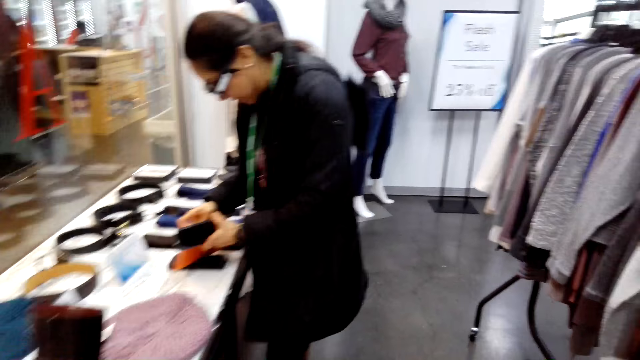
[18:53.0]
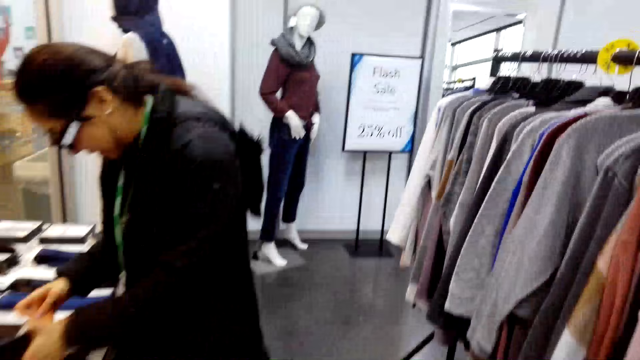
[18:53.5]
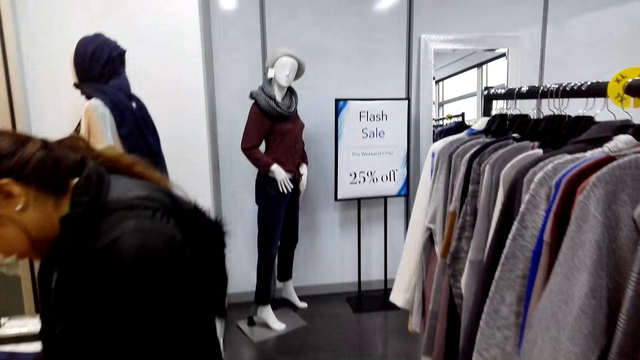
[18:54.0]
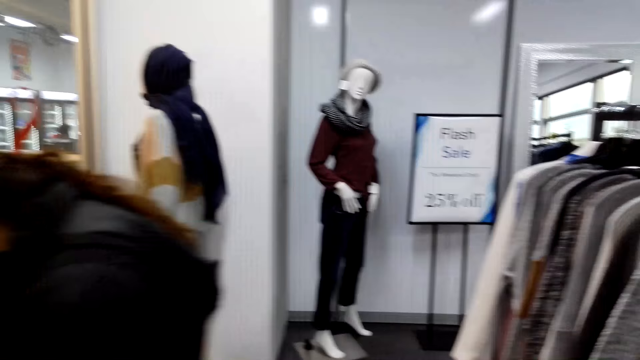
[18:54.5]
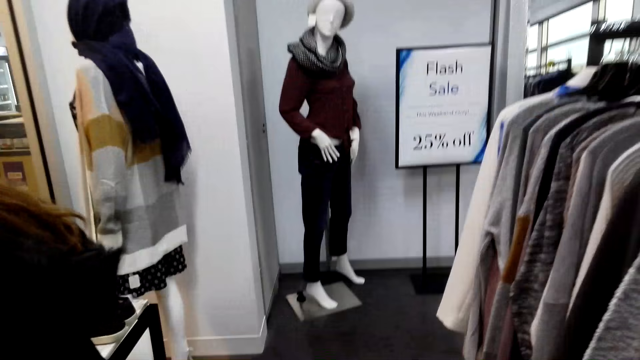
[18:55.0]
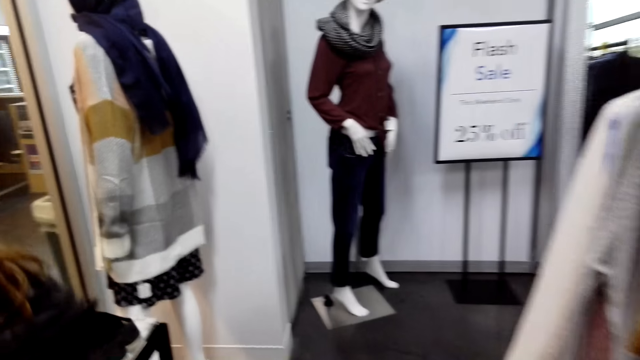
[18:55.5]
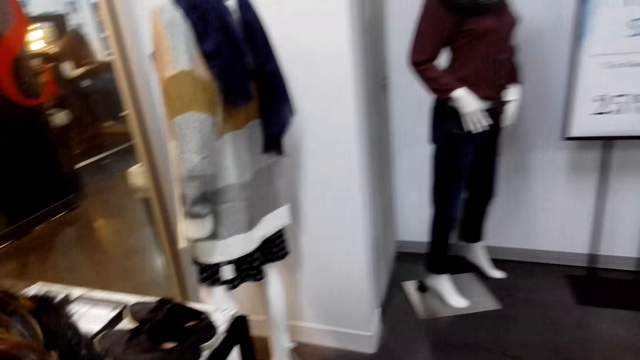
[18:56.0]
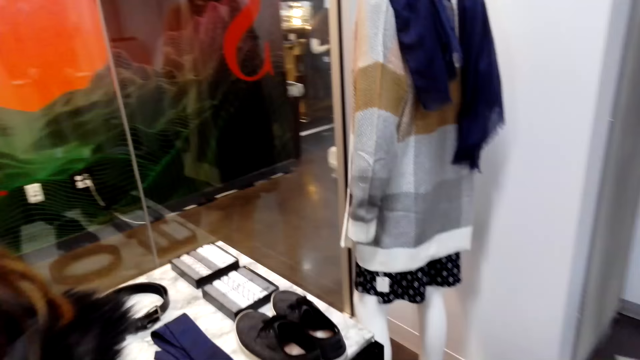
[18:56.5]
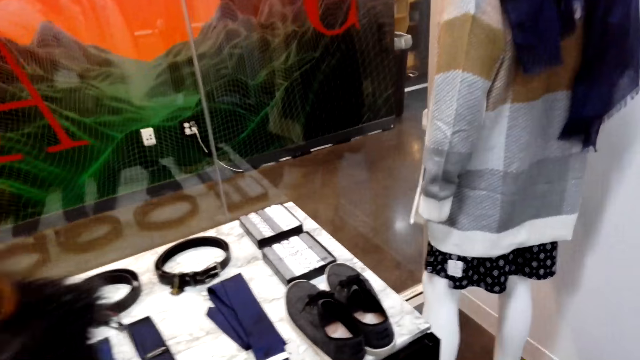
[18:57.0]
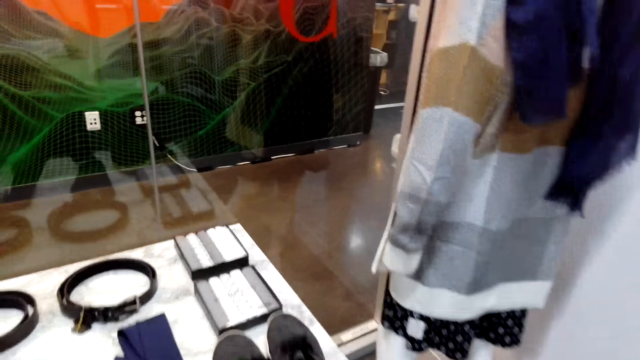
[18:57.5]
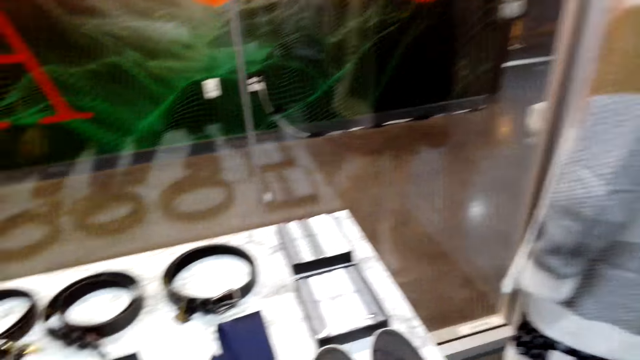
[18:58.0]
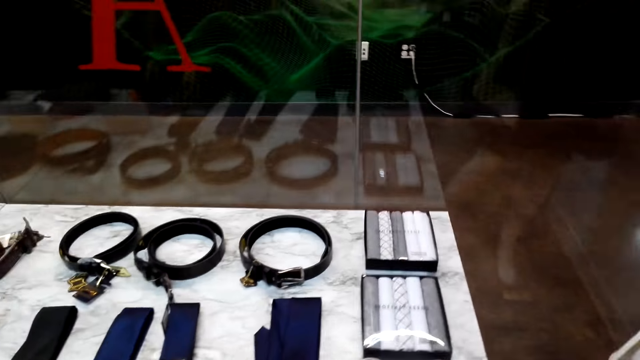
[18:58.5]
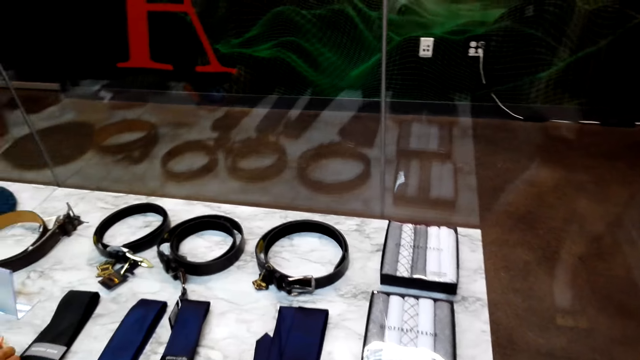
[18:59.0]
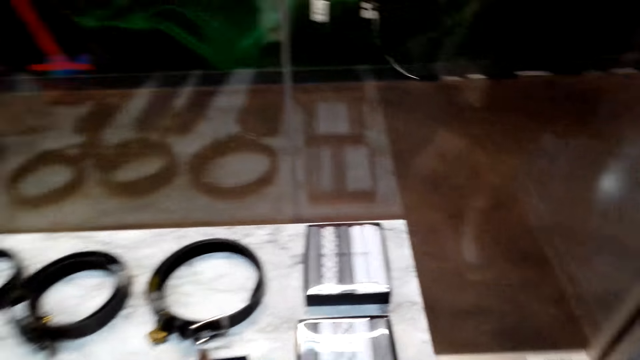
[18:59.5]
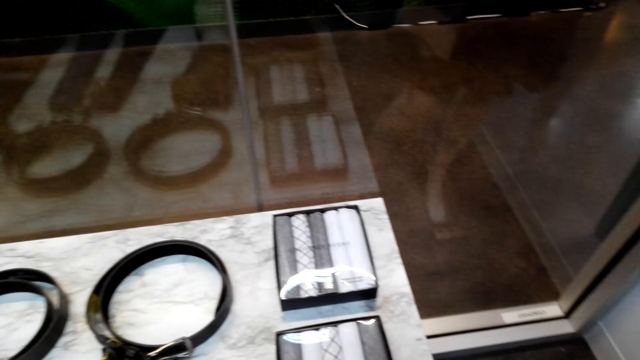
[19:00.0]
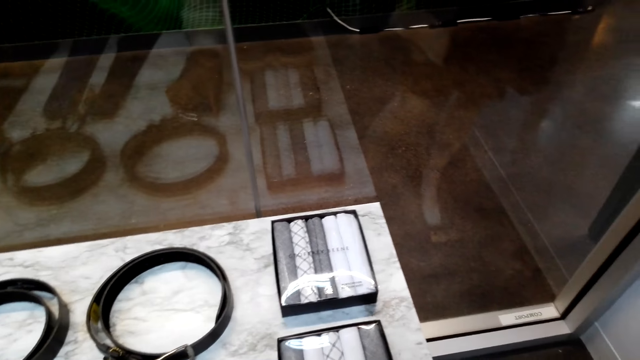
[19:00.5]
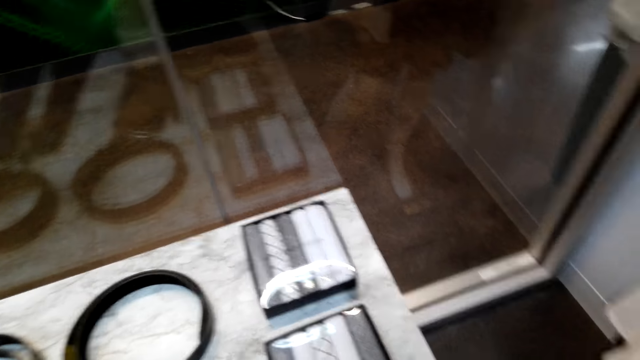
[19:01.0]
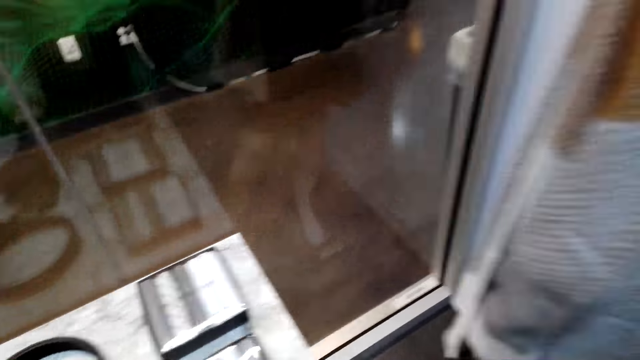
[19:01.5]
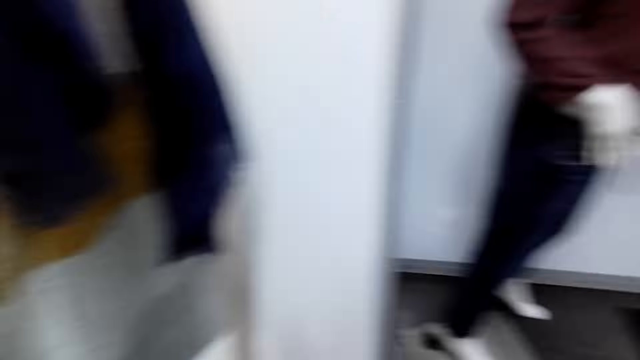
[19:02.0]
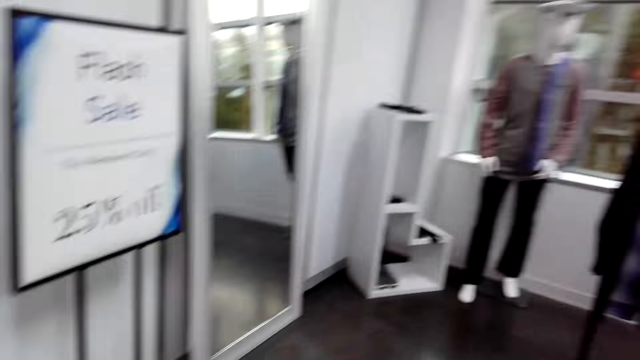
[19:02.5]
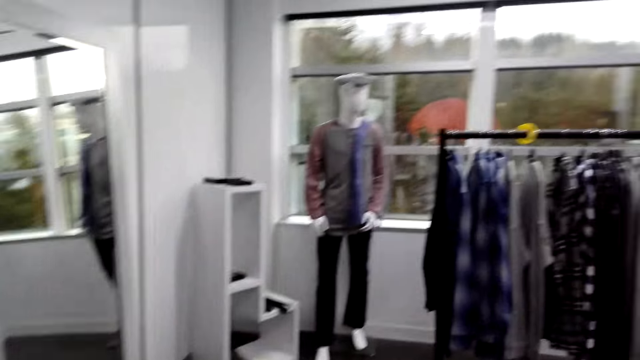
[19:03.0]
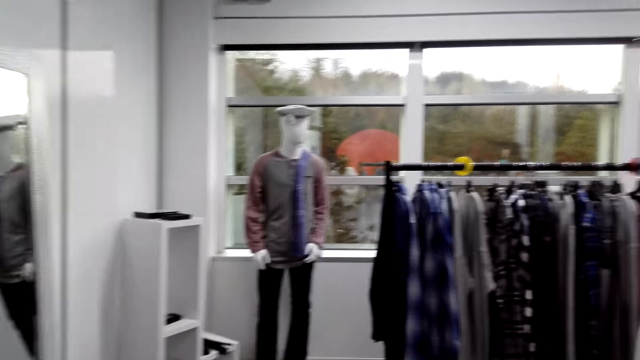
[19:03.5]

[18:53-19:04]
The camera wearer opens the wallet. They walk around. They look around.

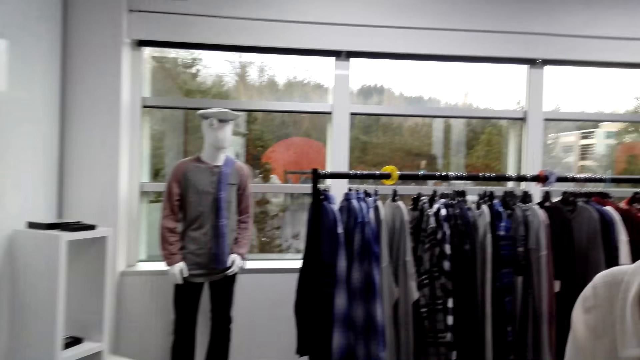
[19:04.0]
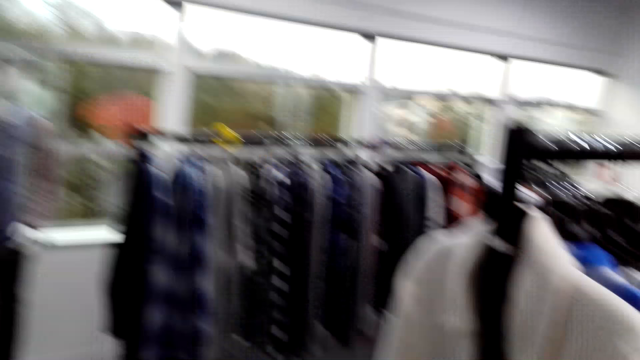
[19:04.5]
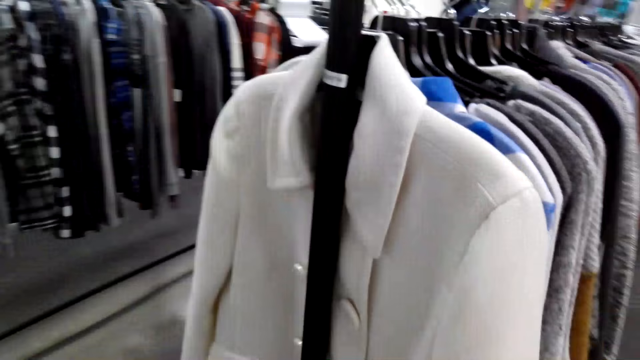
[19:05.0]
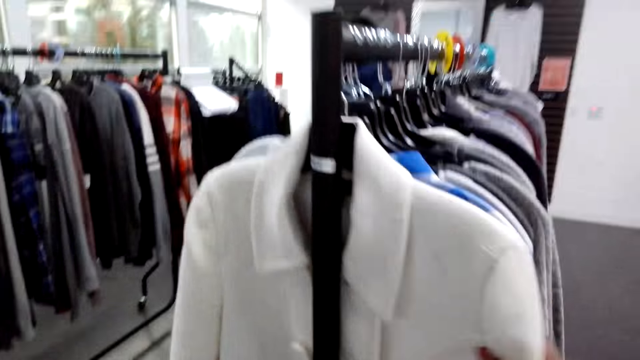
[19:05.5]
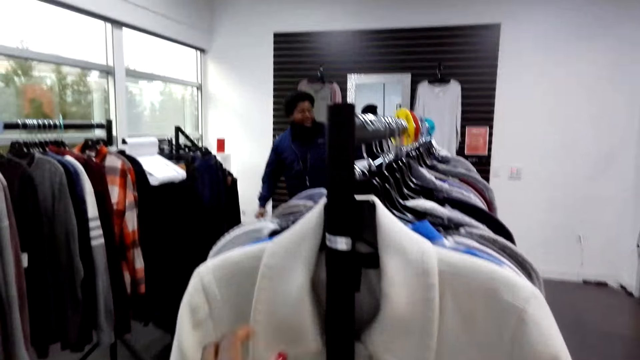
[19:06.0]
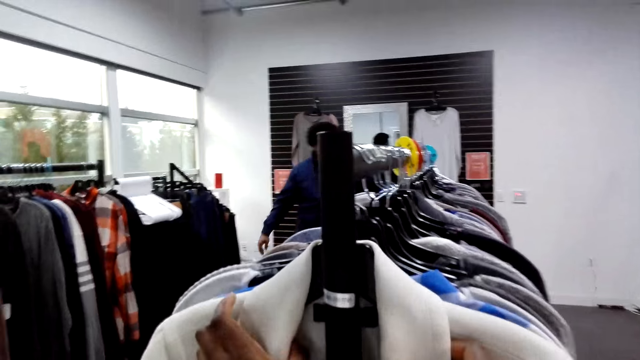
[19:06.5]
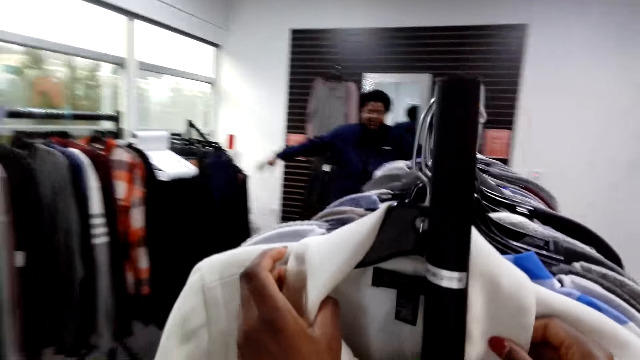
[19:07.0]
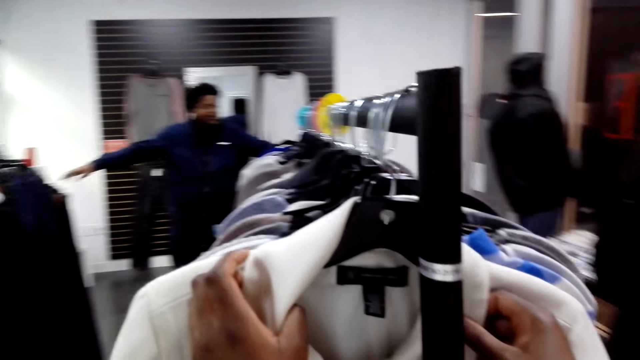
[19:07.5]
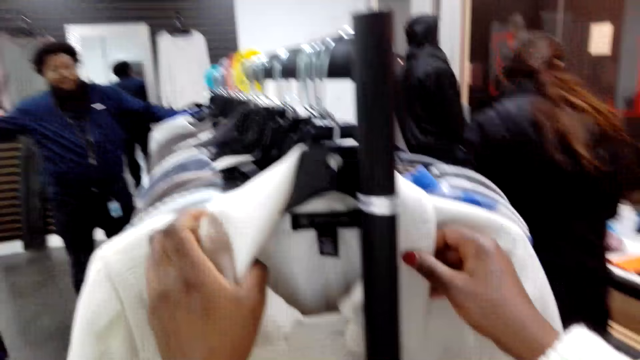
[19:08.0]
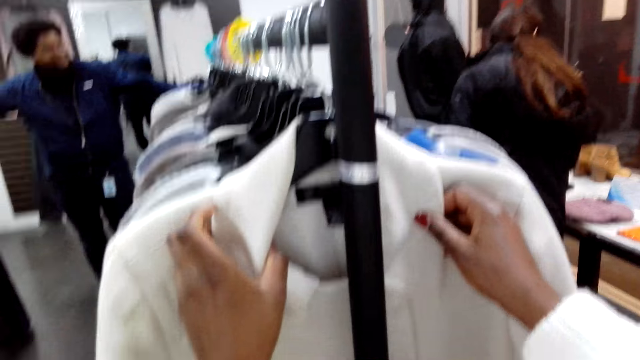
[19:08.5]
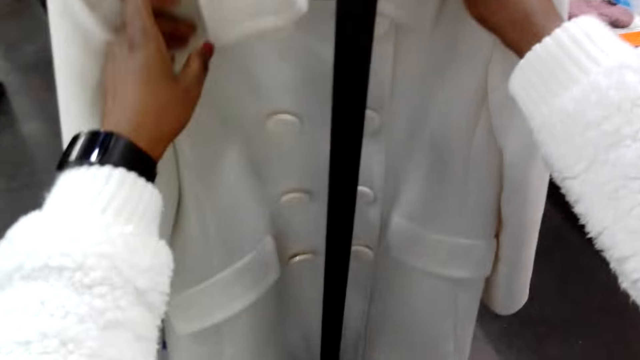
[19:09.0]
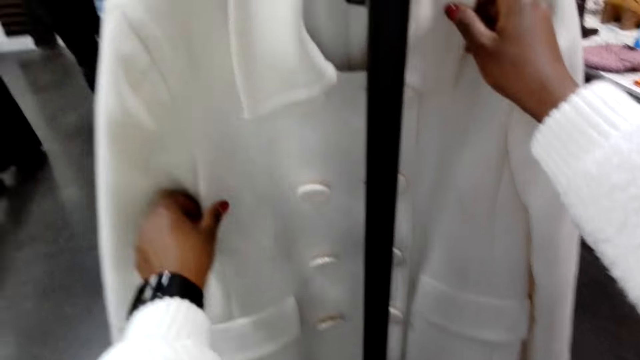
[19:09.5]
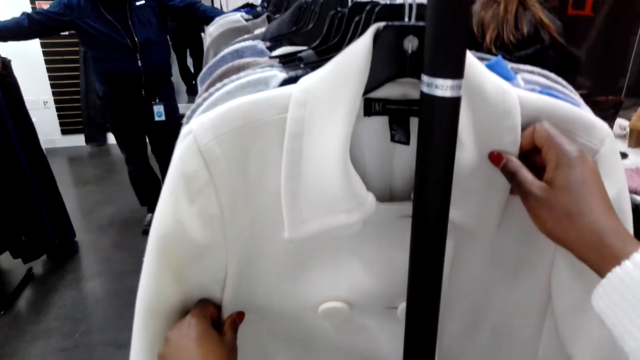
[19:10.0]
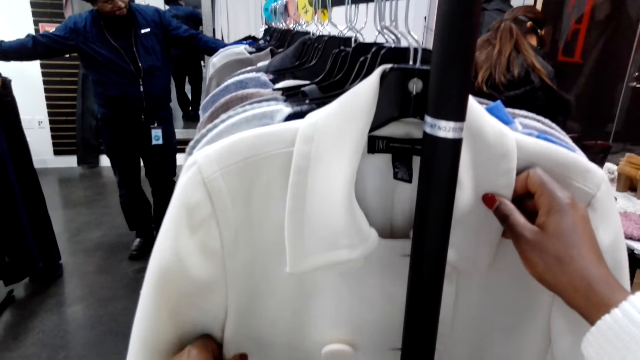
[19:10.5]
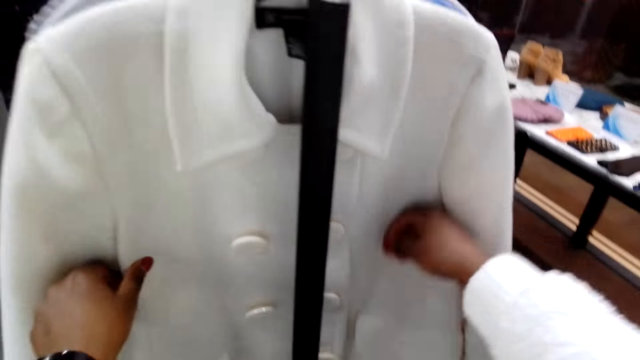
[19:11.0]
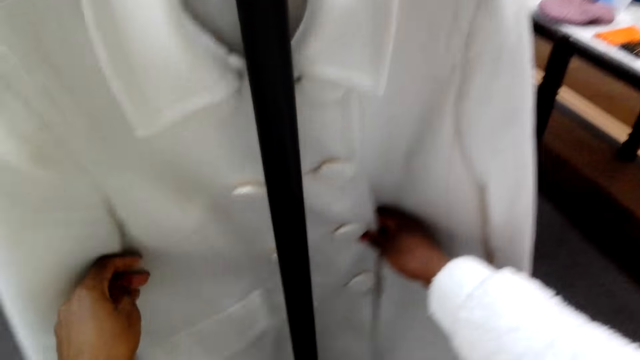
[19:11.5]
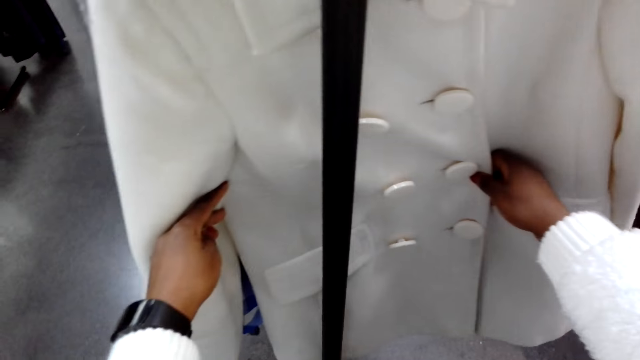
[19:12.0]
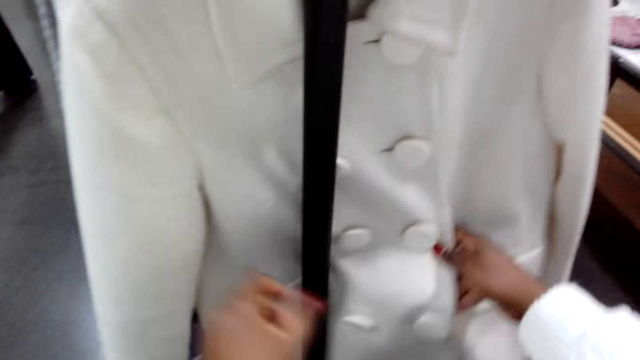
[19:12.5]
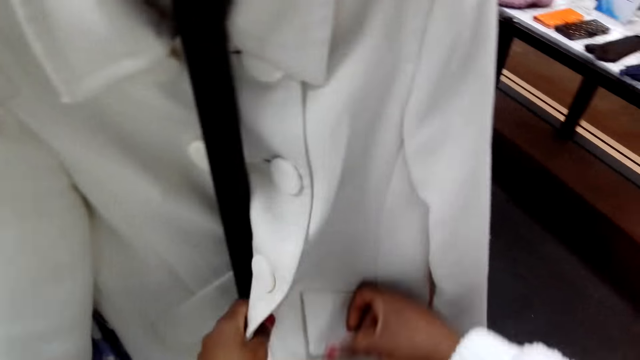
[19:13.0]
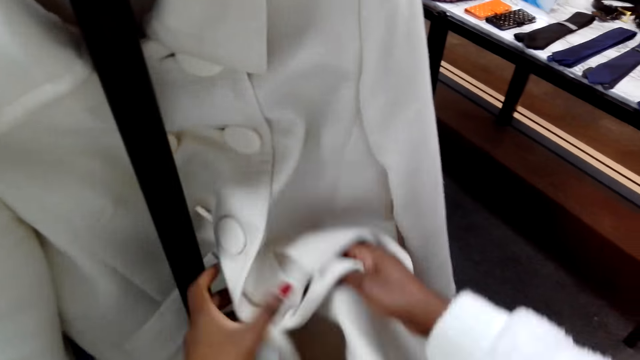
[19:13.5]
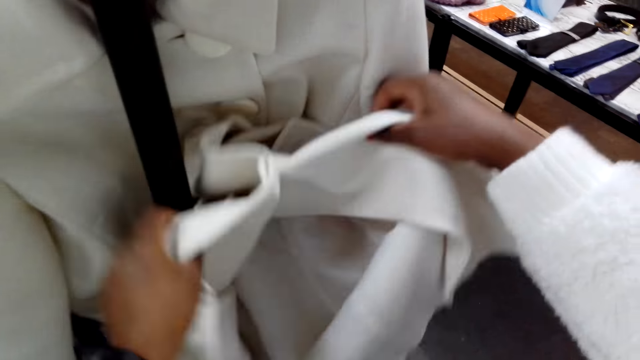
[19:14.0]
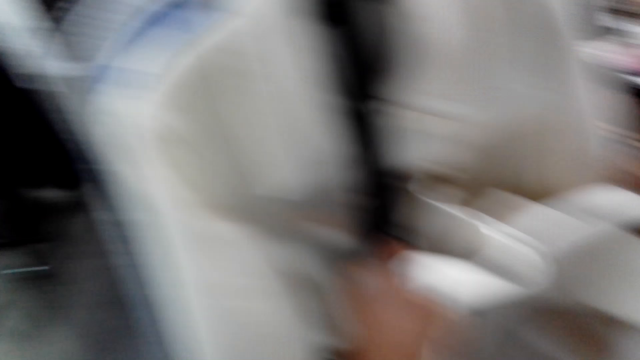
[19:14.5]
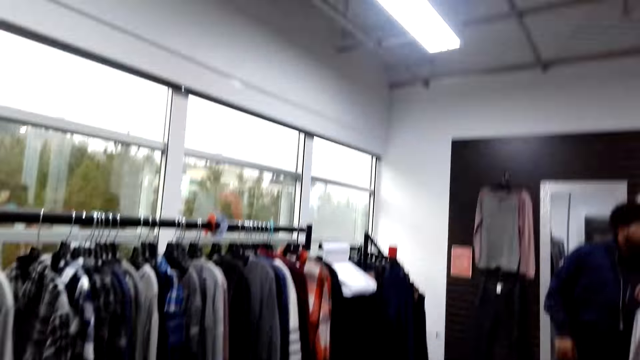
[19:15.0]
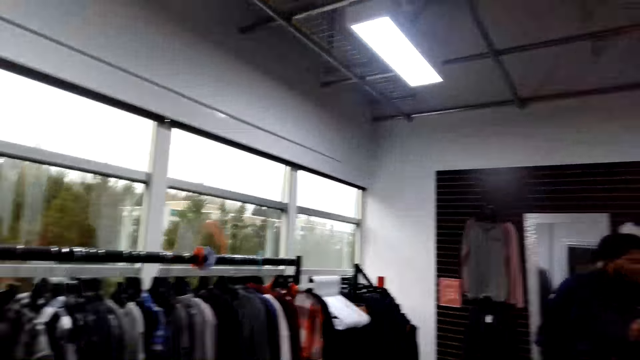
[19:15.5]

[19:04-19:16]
The camera wearer touches a coat. A woman moves around.
